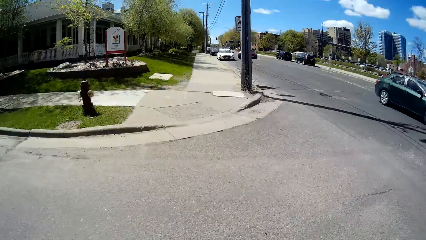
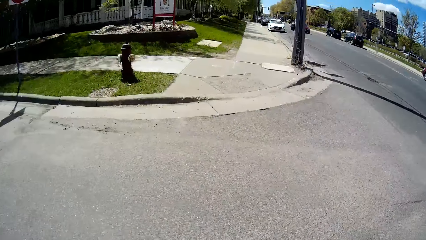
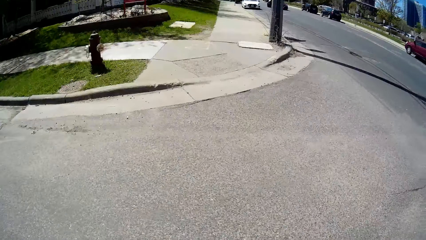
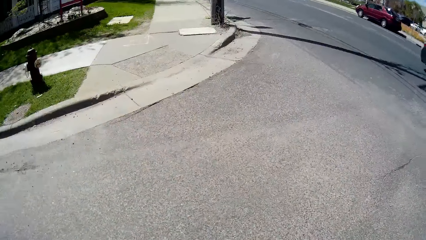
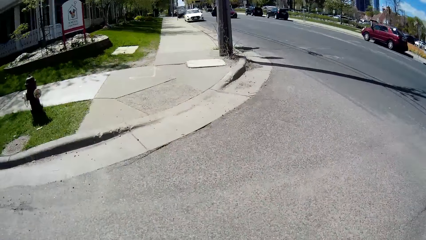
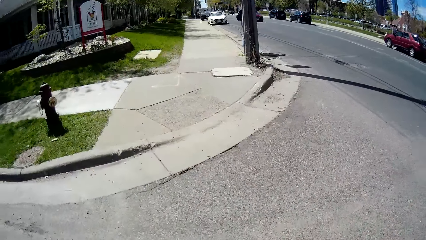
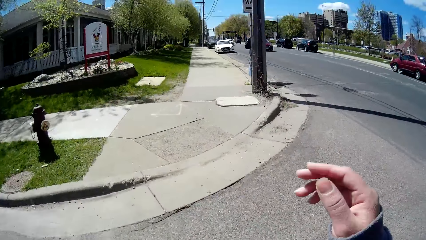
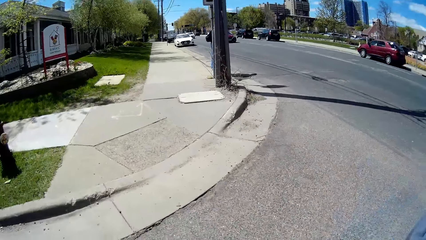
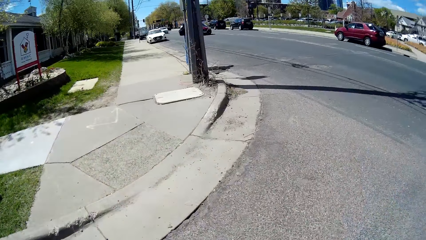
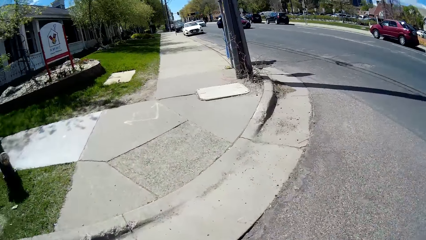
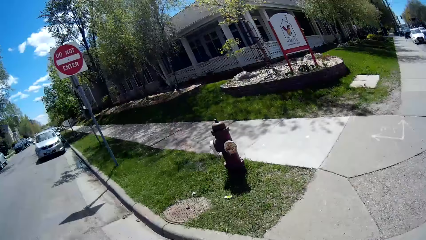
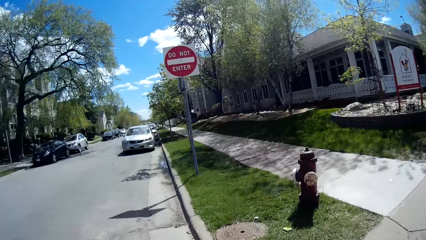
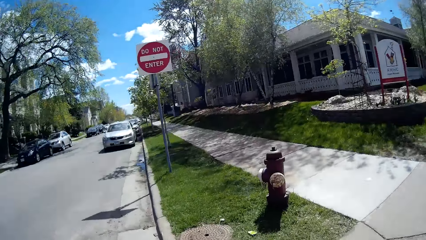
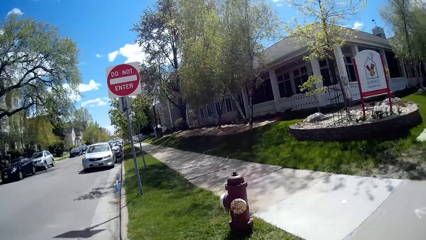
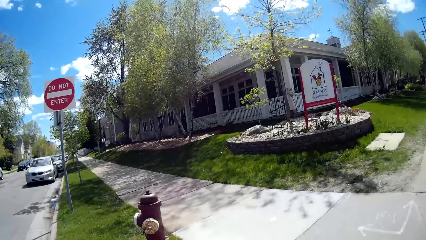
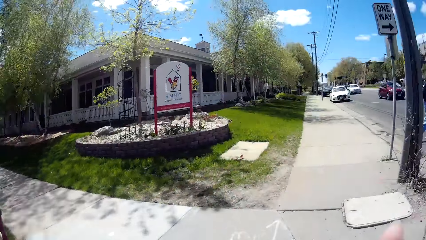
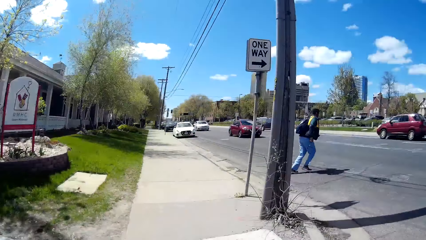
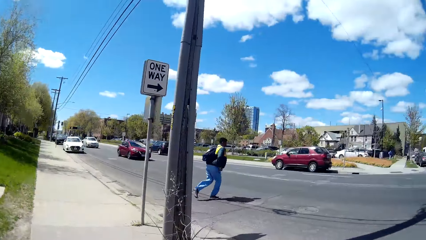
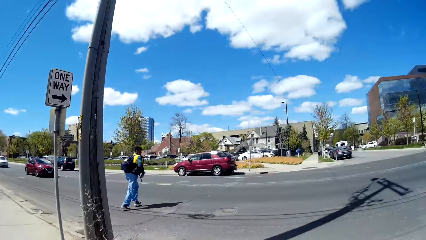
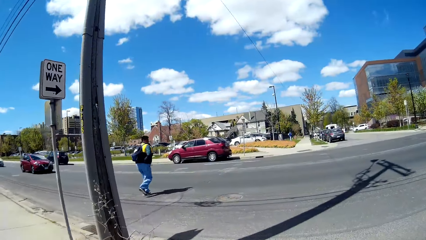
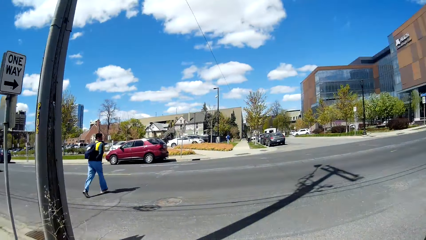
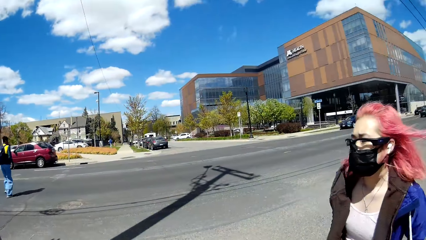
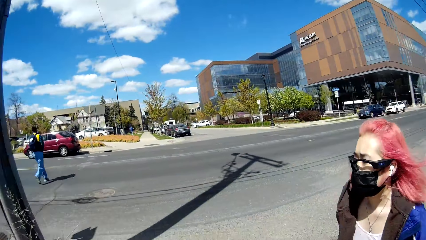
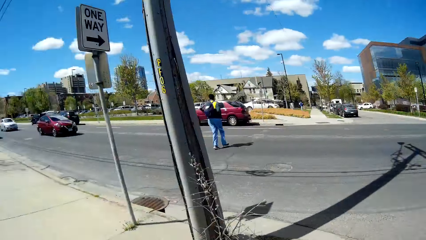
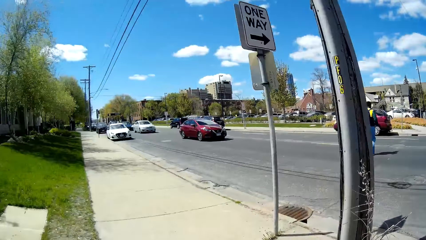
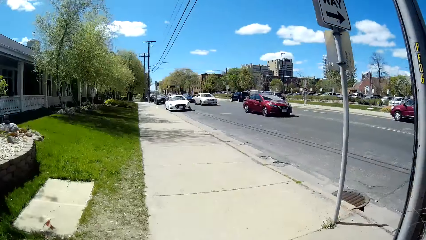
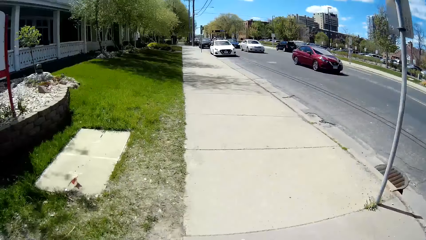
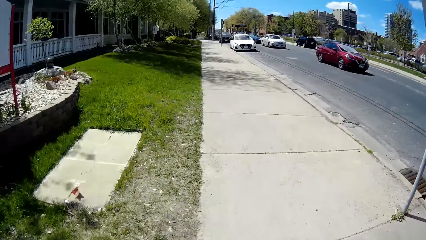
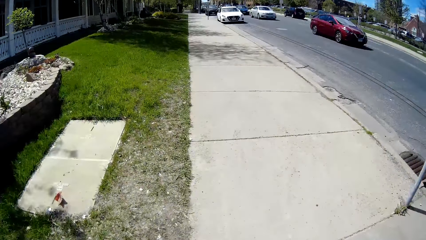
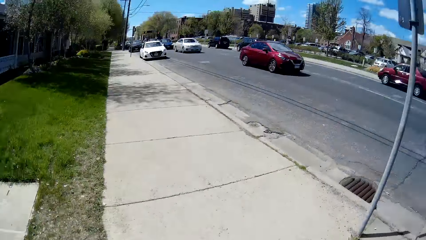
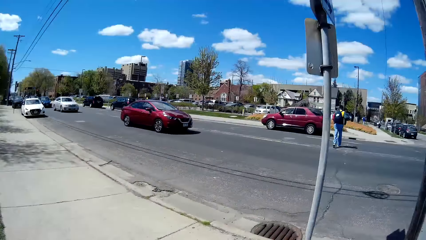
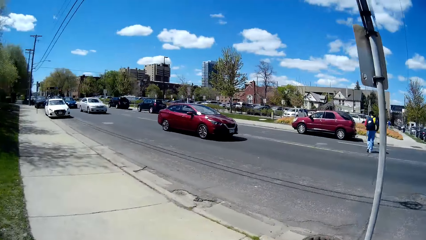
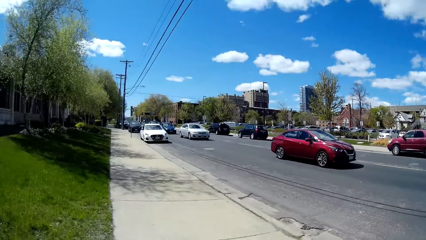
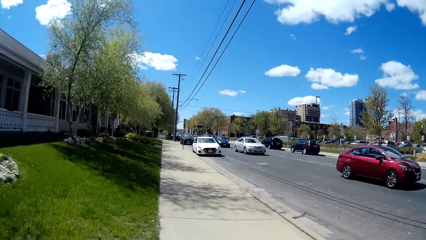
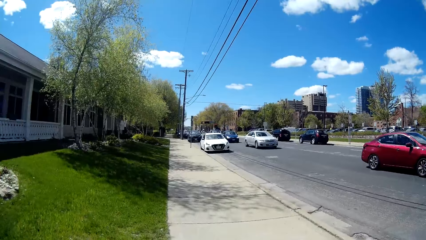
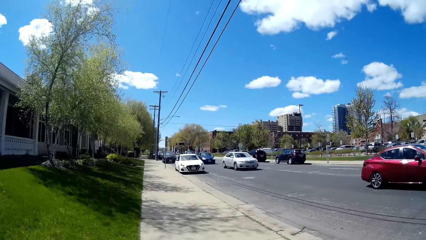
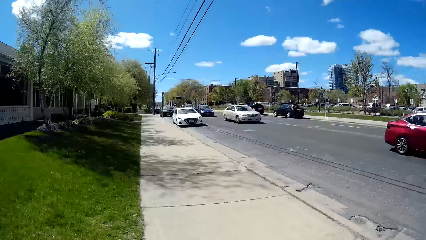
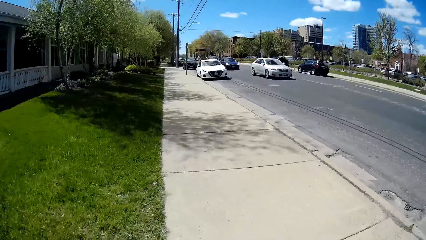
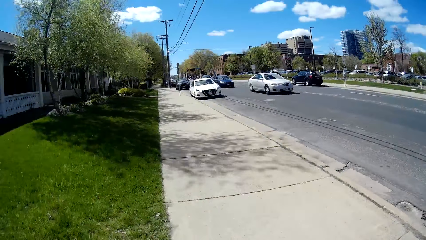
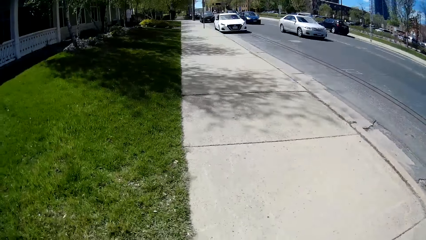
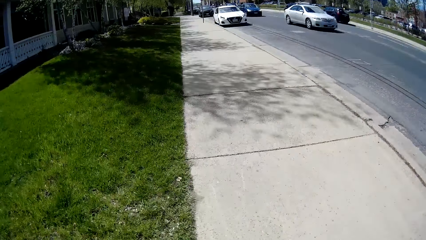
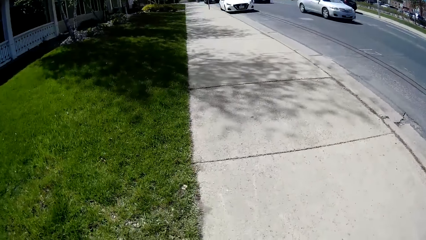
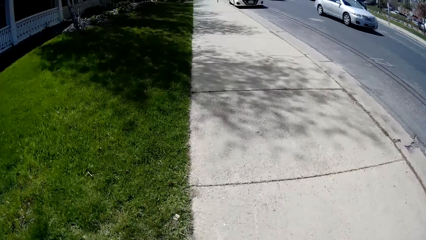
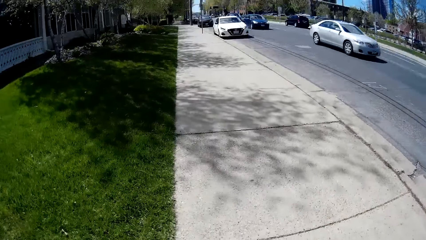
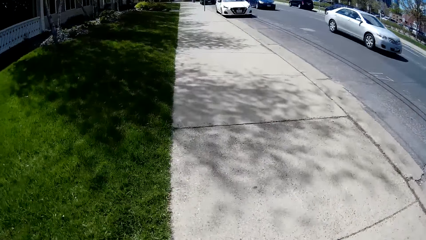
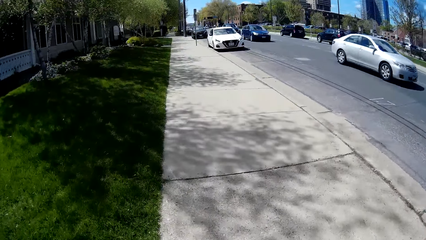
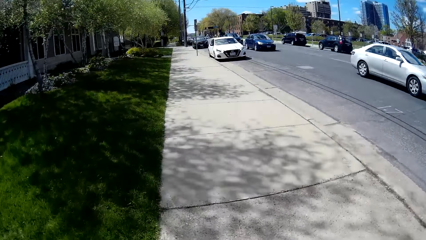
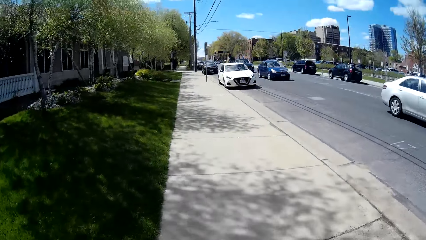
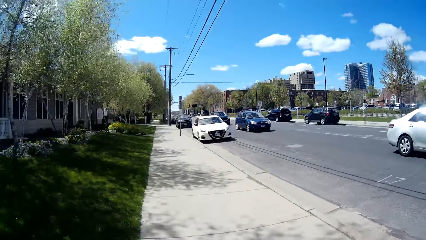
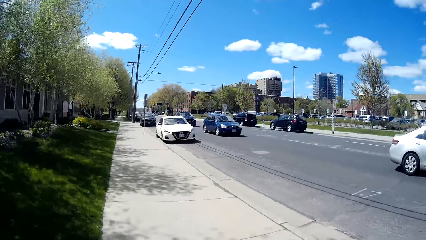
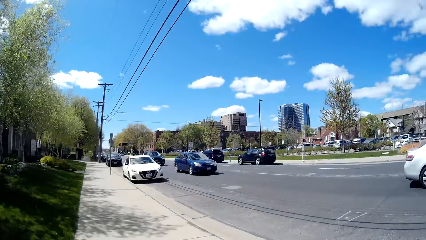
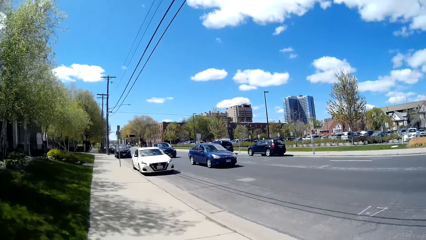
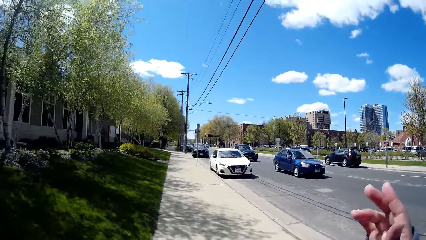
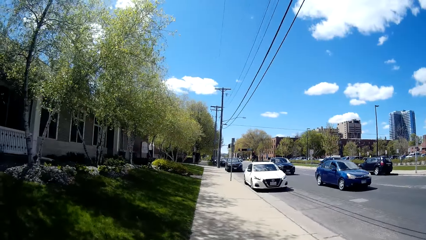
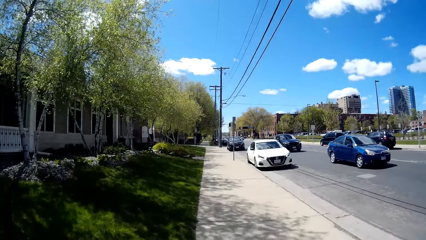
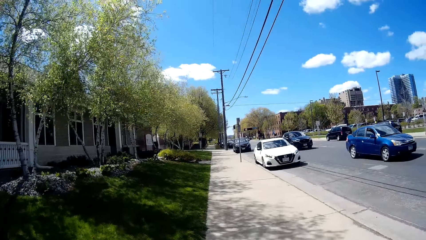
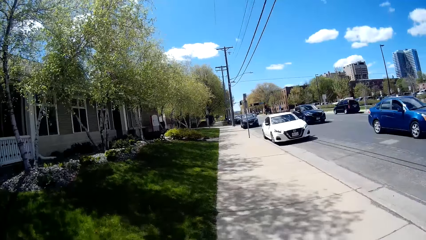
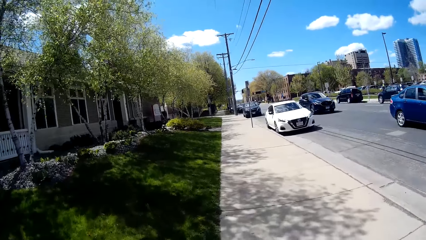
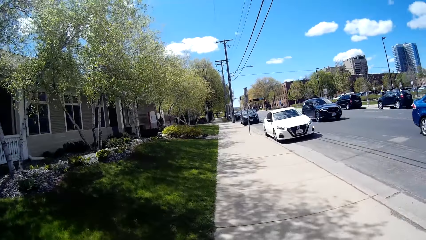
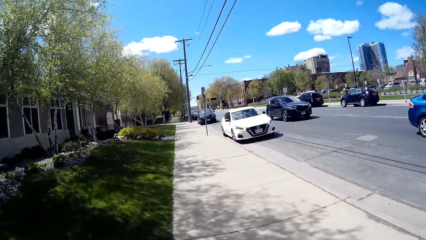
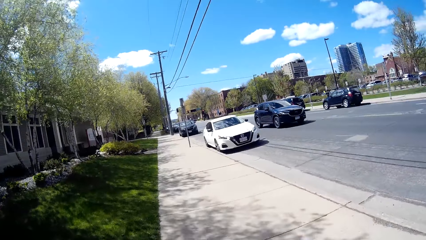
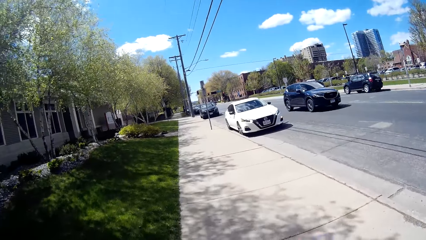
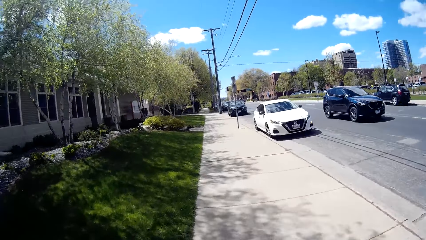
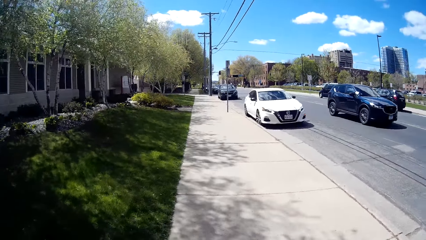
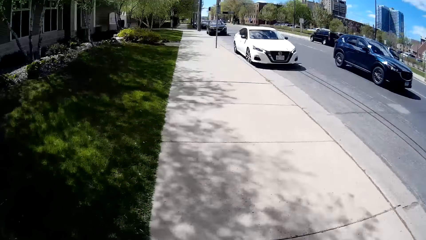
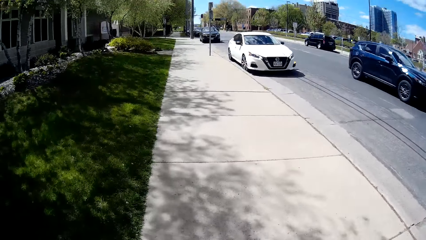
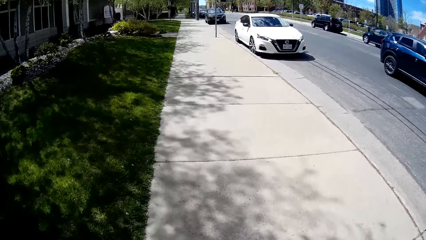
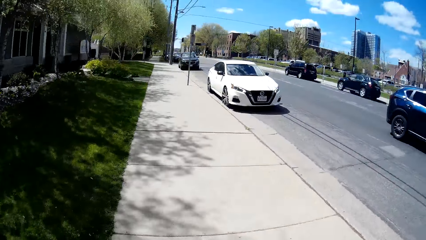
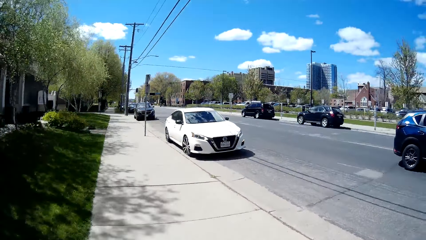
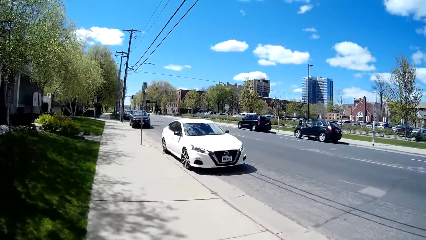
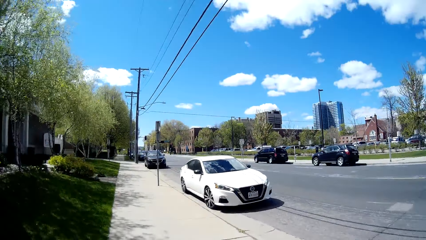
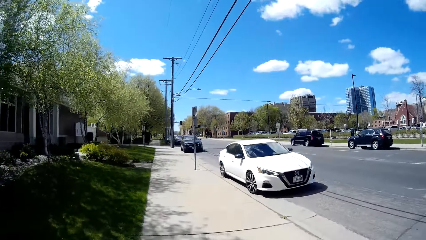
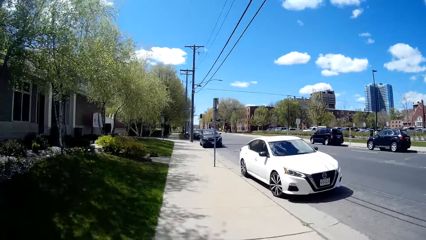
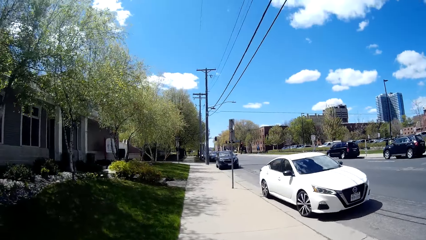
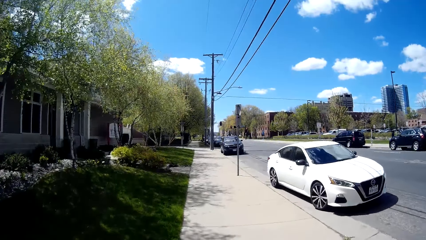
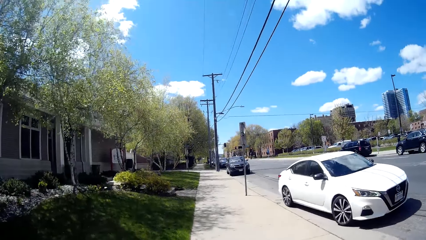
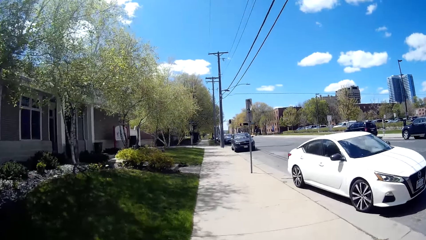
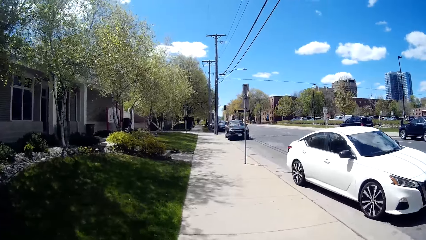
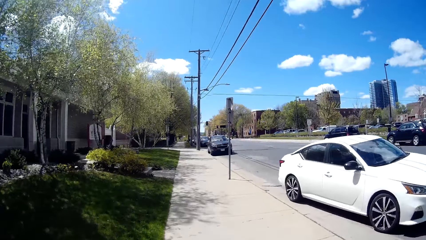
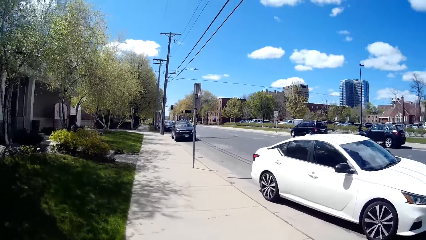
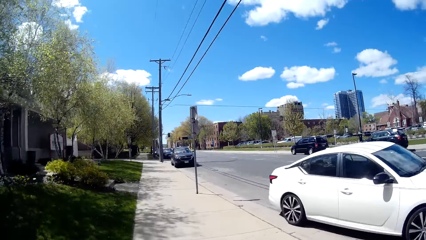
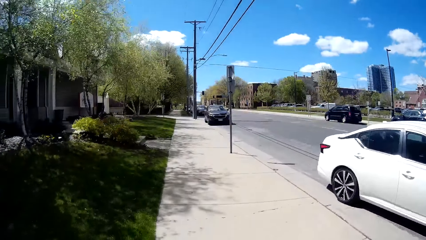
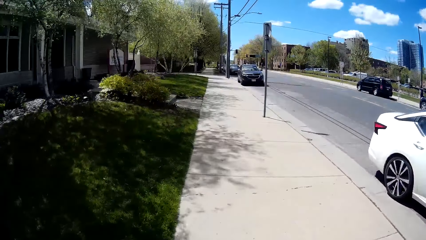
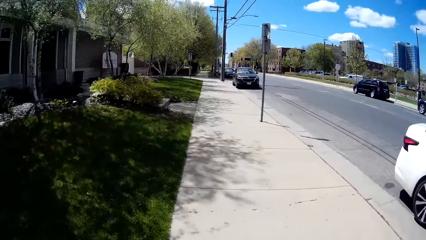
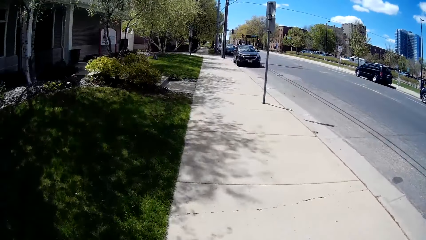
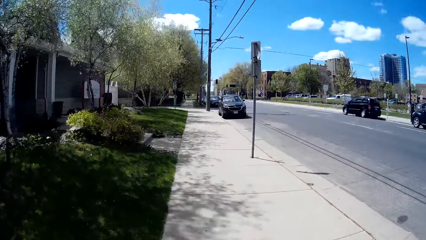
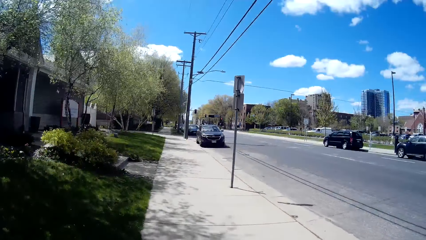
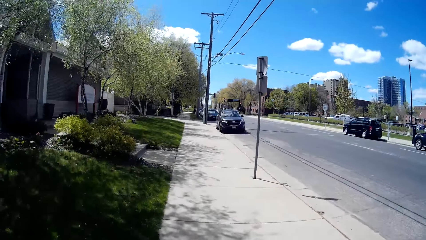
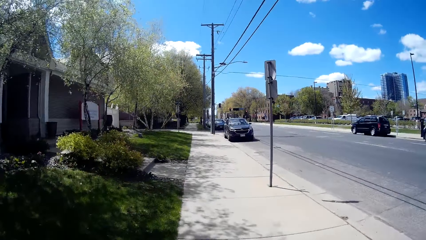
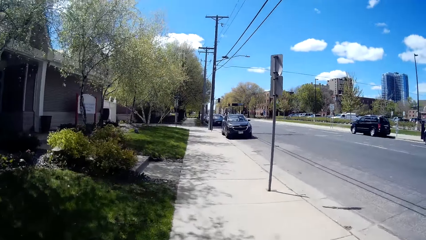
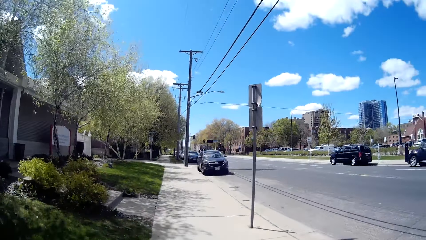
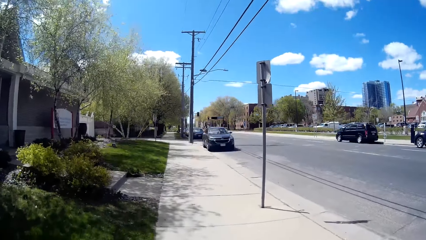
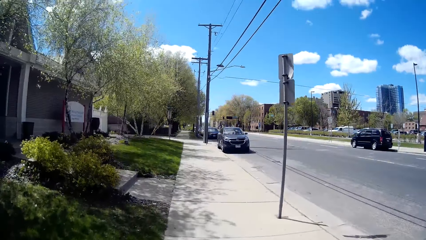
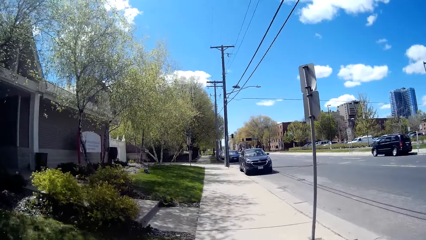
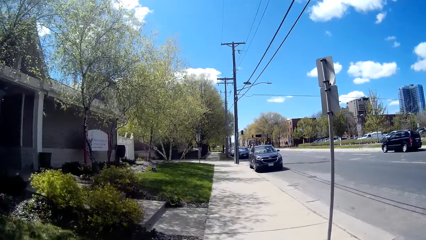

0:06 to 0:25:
The camera wearer touches her head with her right hand. She walks and touches the camera. She looks around. She looks at a woman. She walks on a pedestrian path. A white car drives past the camera wearer.
